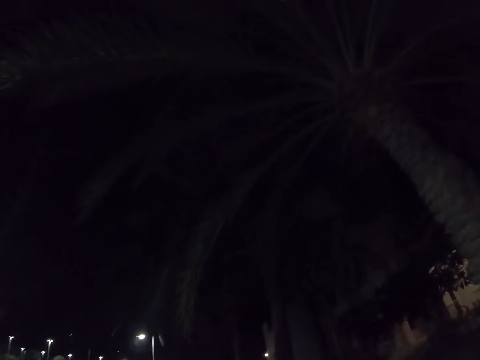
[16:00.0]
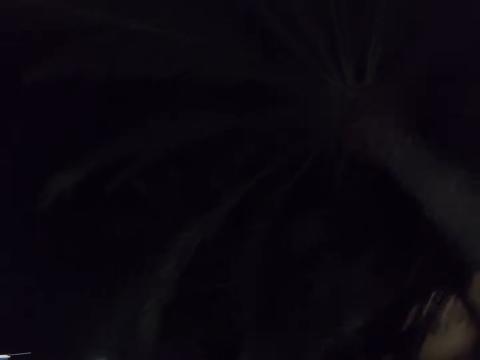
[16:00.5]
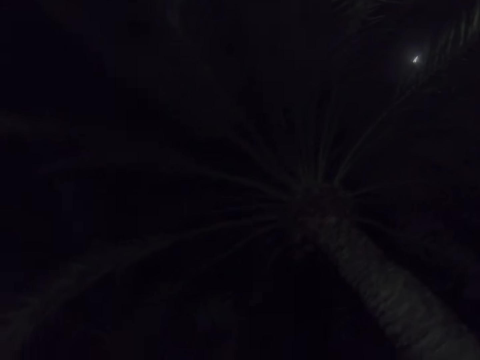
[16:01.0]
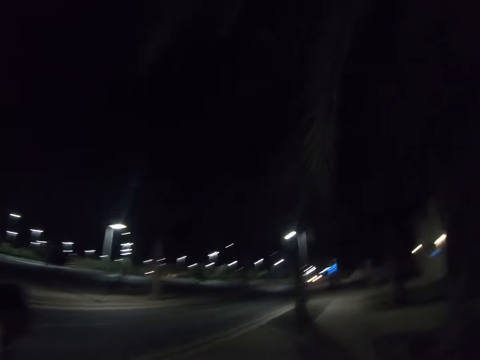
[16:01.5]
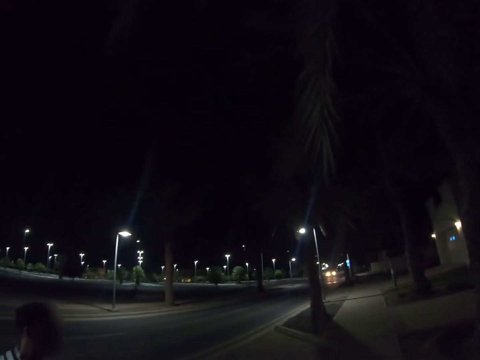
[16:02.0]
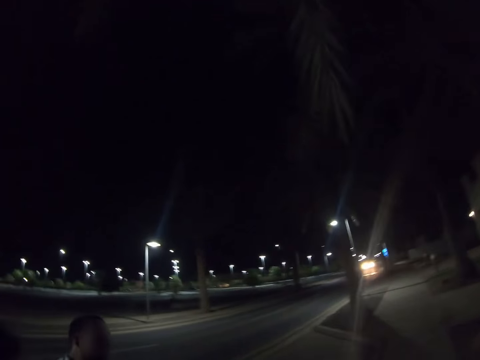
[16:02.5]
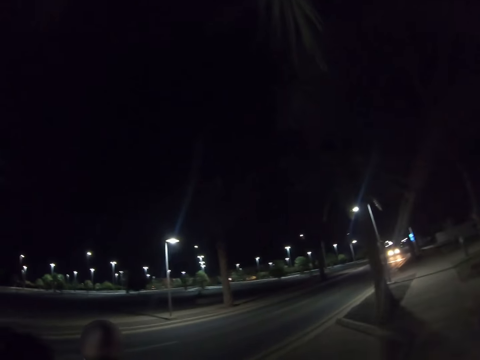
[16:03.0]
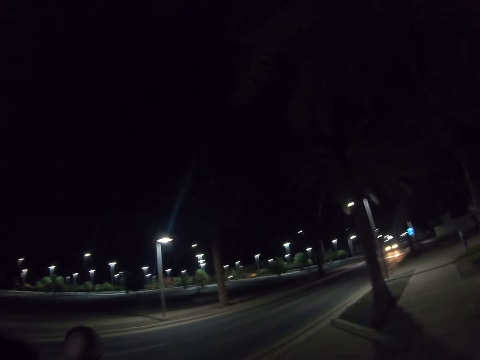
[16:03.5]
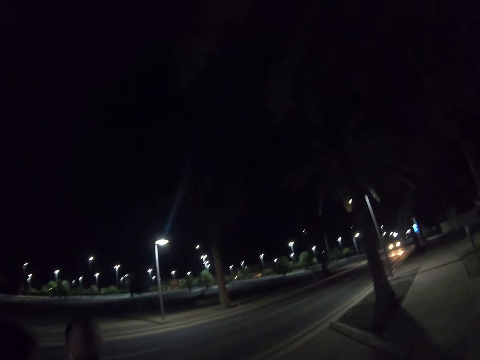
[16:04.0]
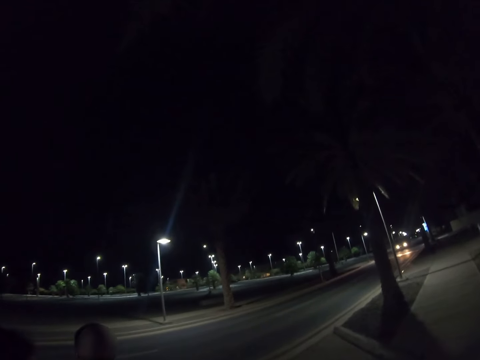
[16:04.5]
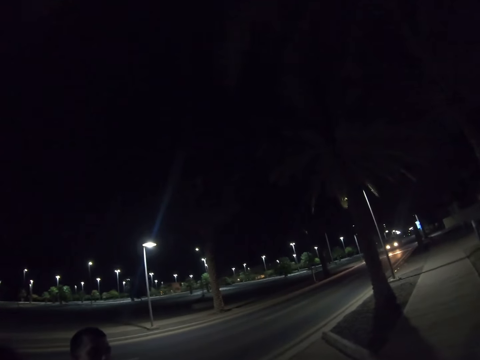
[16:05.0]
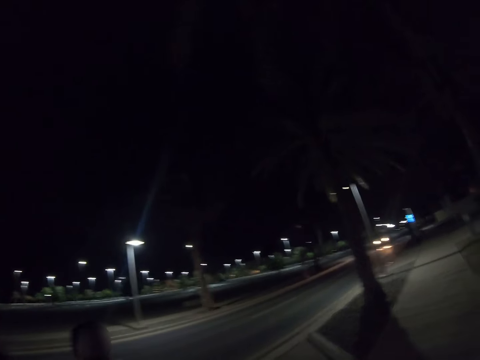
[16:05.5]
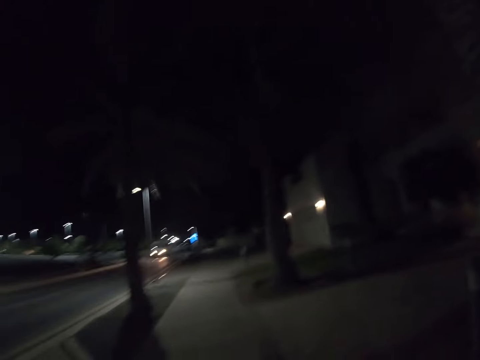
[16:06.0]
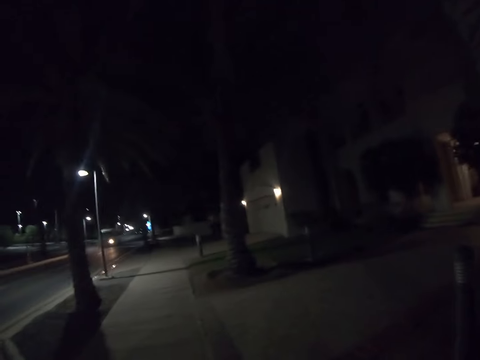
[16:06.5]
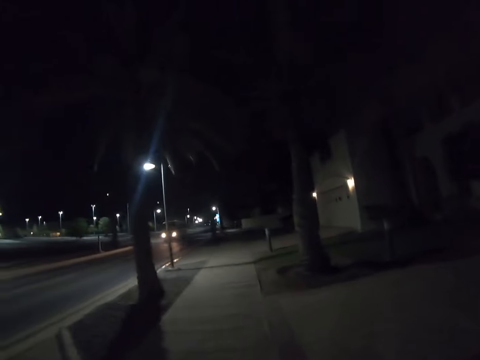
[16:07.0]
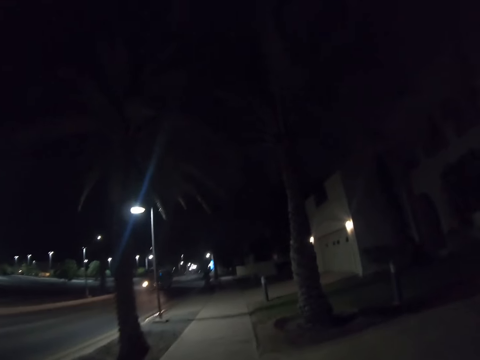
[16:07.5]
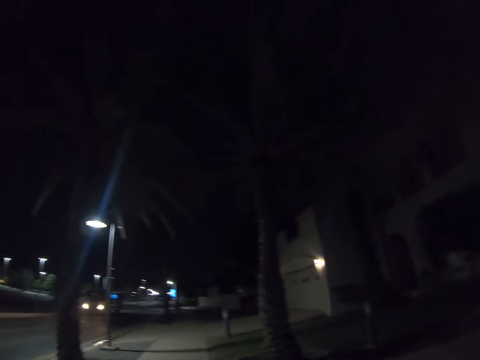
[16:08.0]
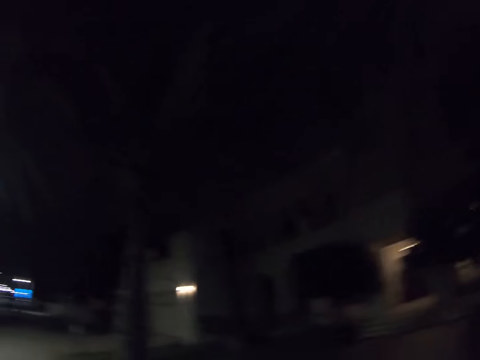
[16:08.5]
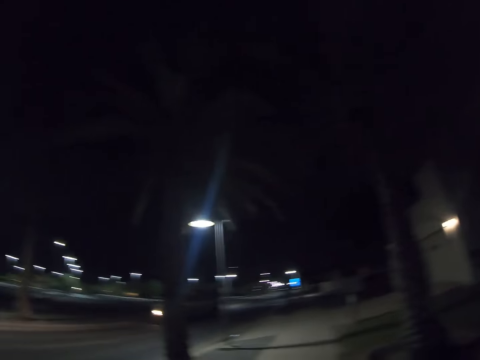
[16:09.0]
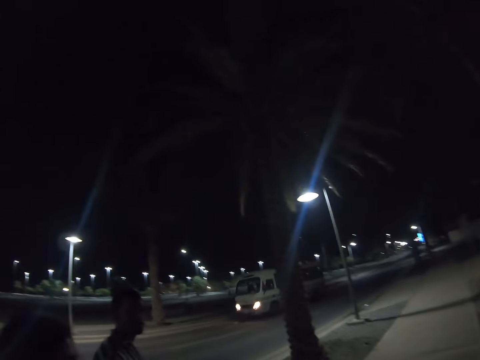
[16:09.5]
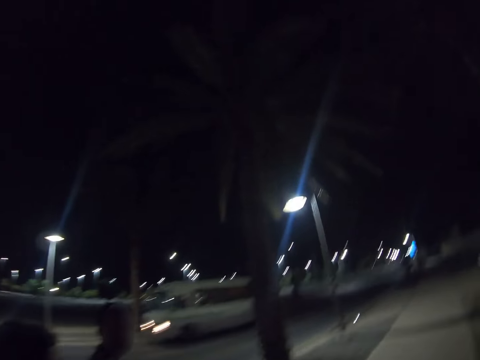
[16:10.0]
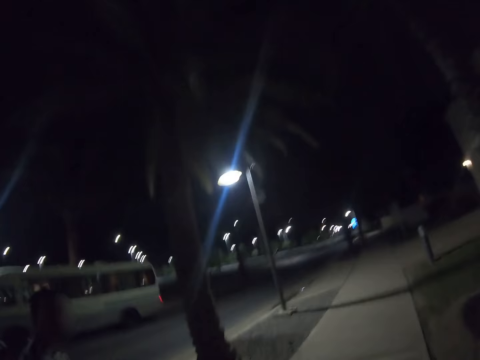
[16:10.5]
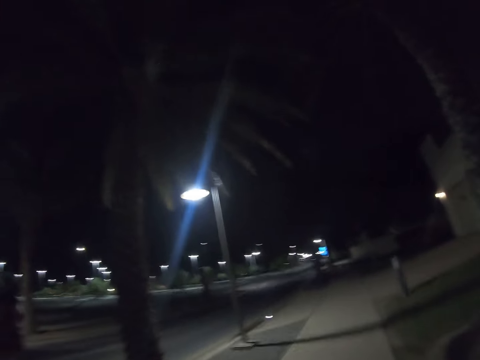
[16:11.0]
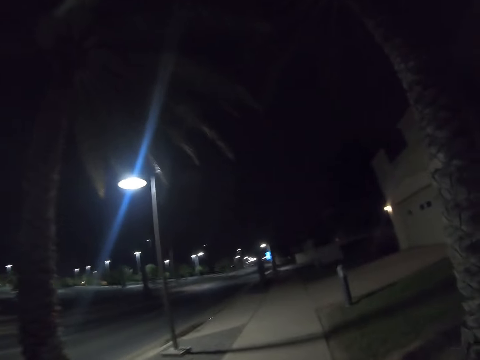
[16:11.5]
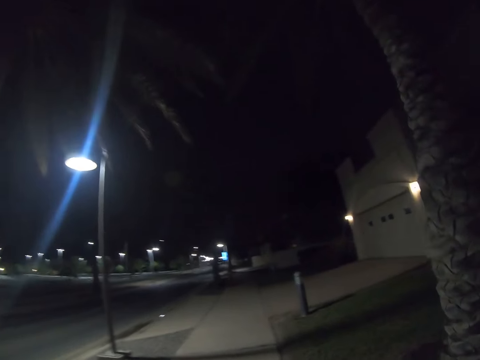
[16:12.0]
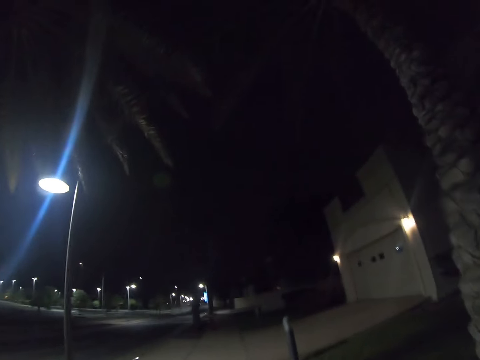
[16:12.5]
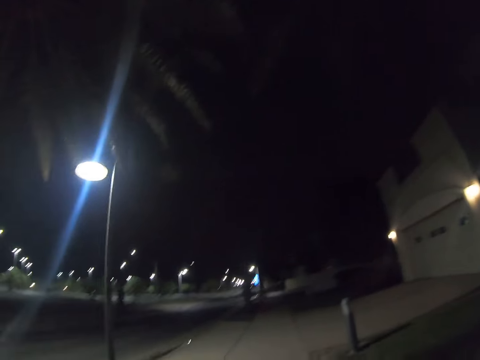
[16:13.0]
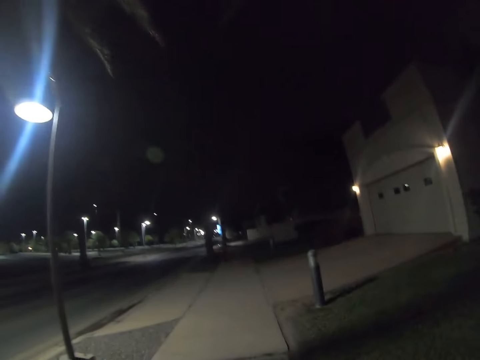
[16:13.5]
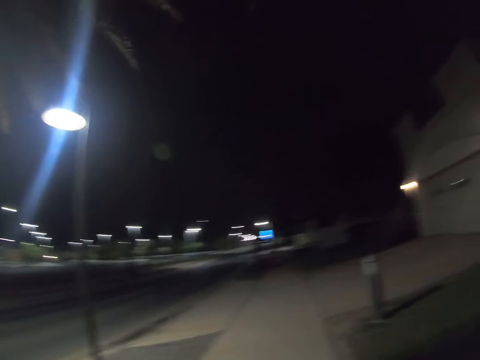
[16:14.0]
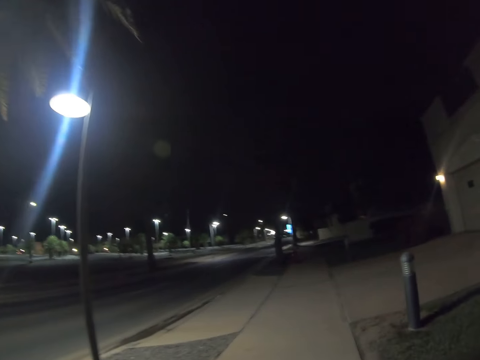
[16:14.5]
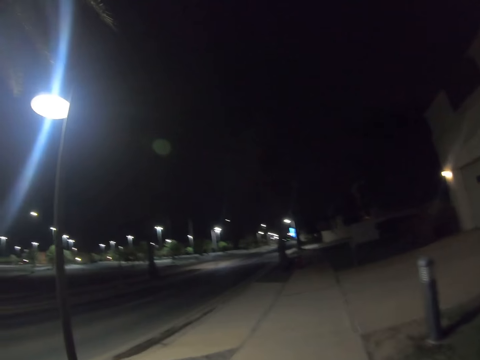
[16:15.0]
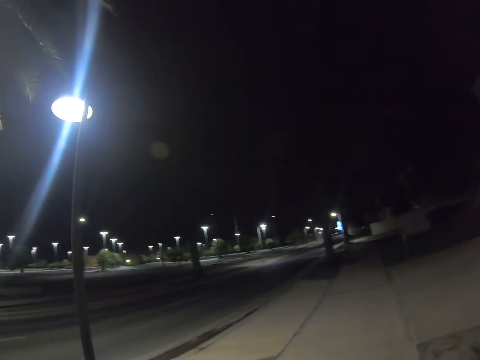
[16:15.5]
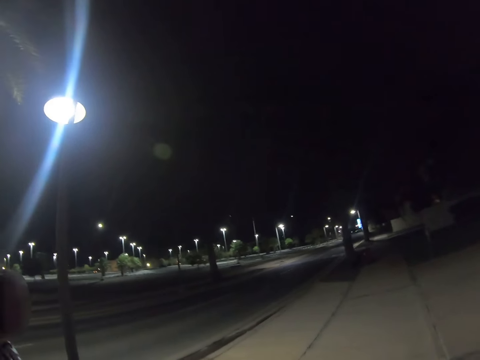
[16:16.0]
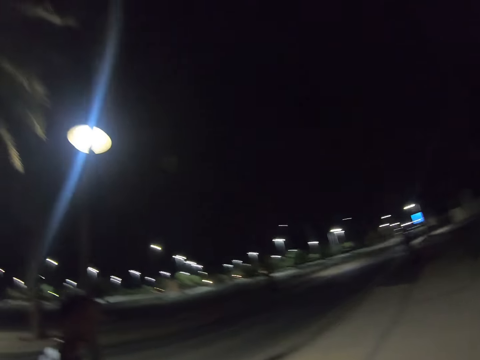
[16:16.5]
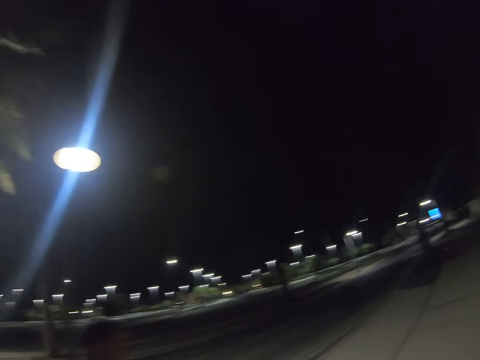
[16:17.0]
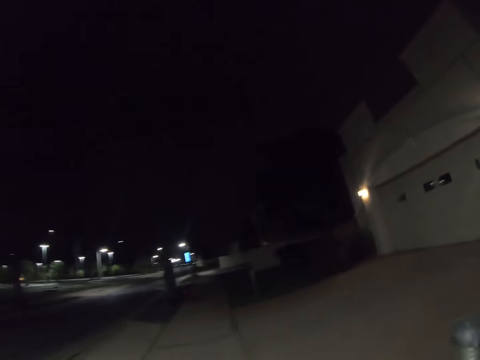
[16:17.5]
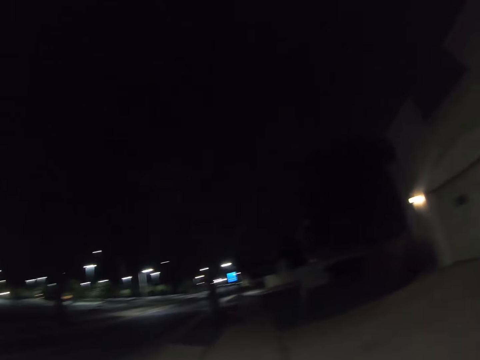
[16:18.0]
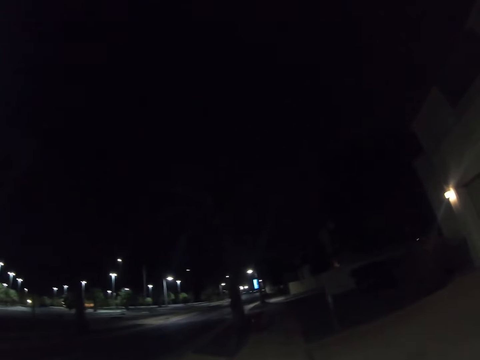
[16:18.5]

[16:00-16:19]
A man walks on the road. The camera wearer walks on the road. The man walks on the road. A woman walks on the road. The camera wearer walks on the road. The man walks on the road. The camera wearer walks on the road.

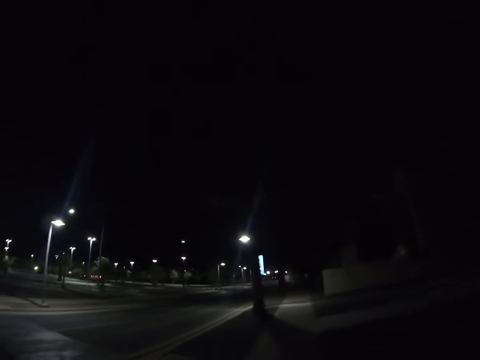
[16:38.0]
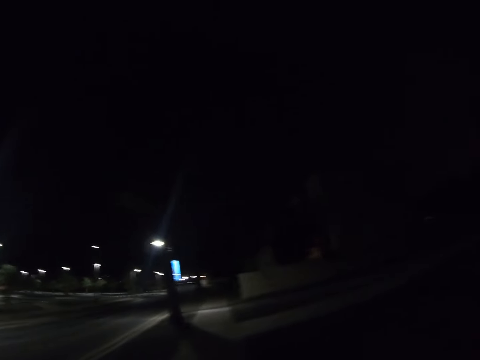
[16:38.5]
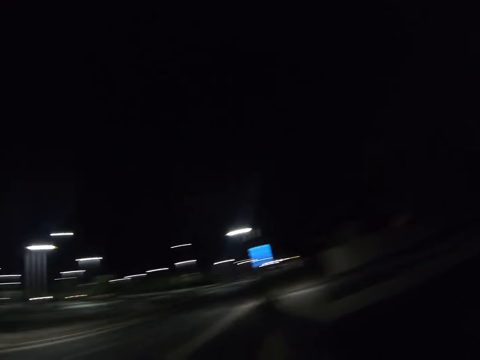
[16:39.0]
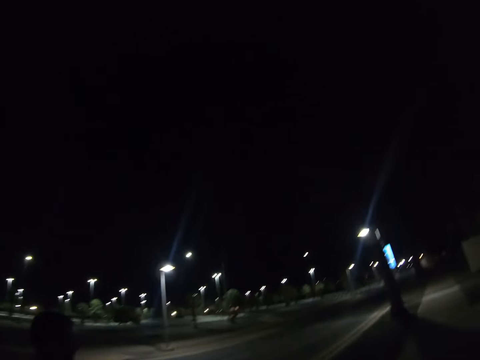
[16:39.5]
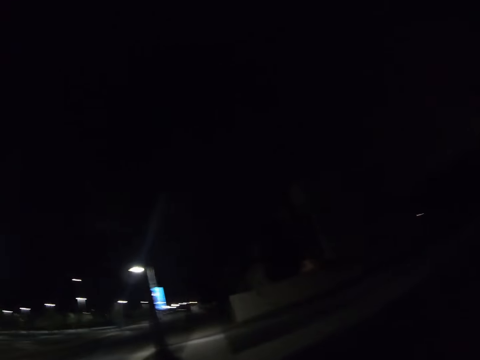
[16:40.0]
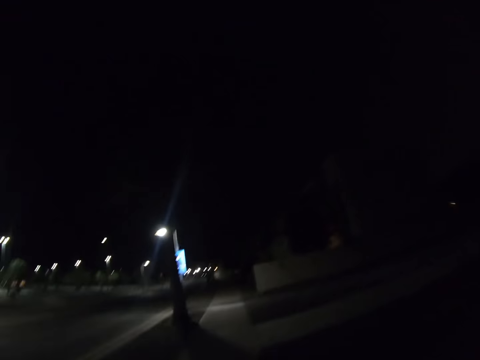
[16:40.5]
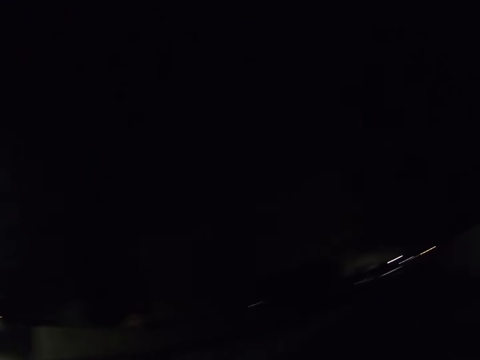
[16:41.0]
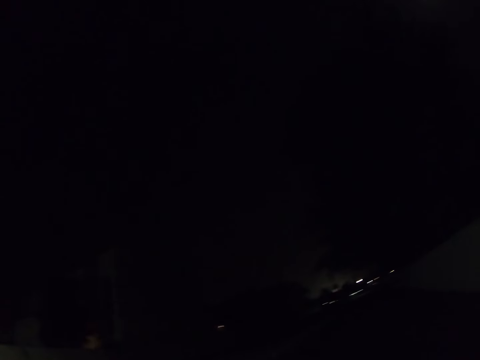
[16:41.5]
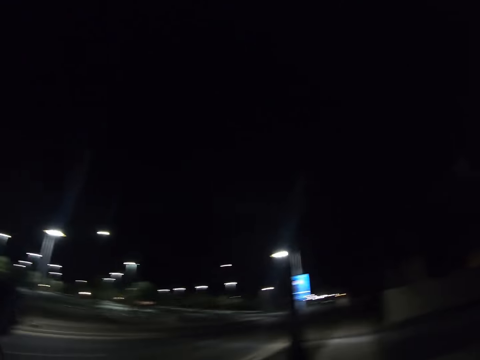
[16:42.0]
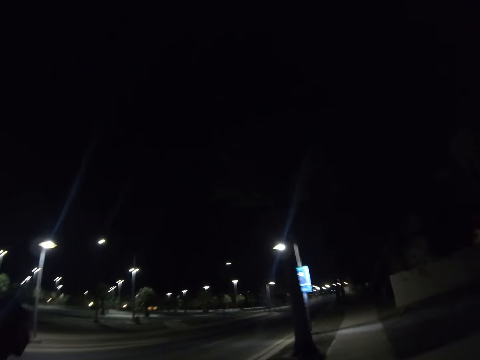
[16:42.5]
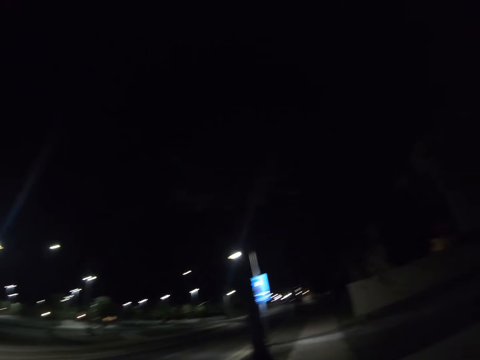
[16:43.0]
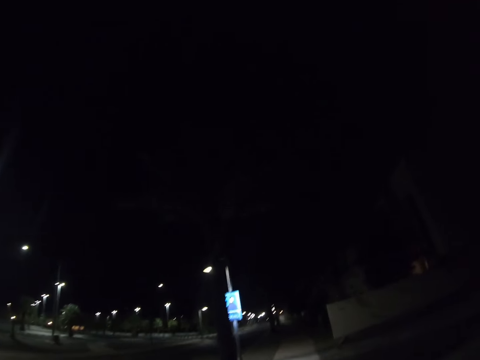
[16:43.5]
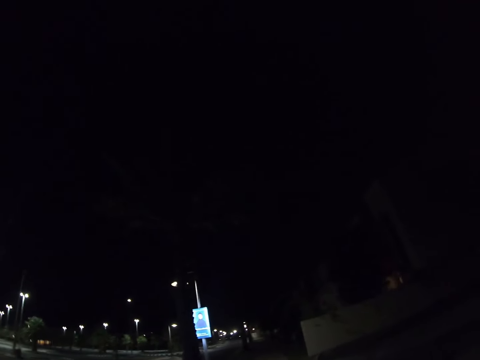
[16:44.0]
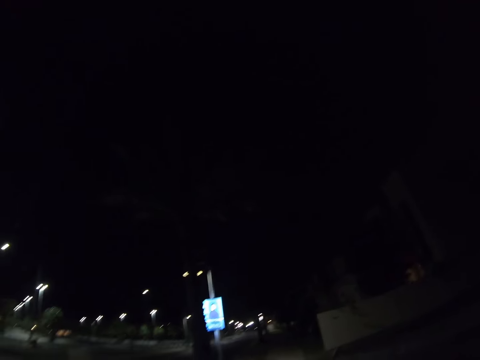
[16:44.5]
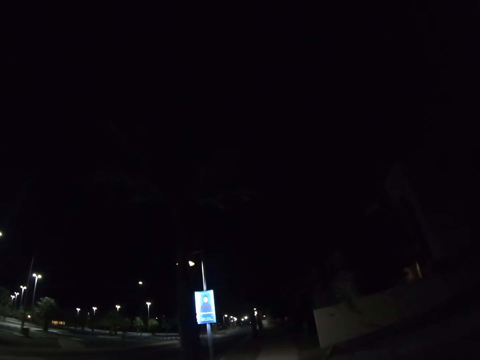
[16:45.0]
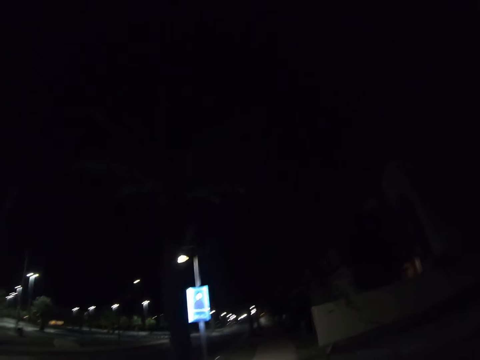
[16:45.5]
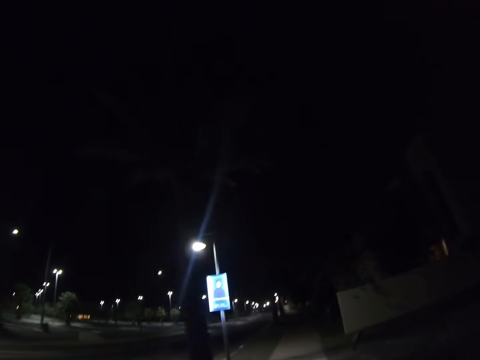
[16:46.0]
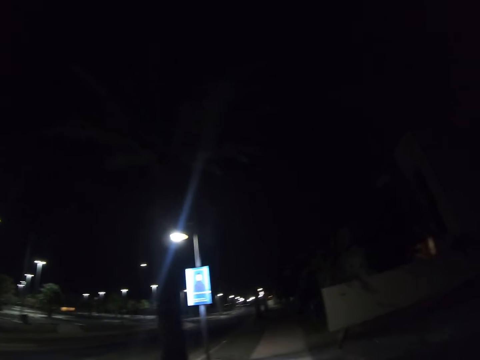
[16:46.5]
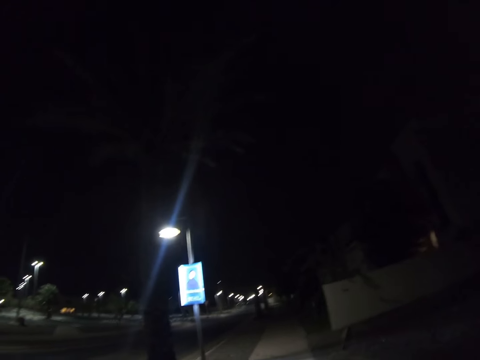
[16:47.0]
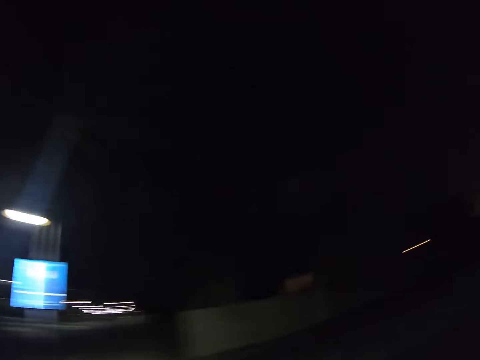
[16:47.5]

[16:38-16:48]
A man walks on the road. The camera wearer walks on the road. The man walks on the road. The camera wearer walks on the road.
